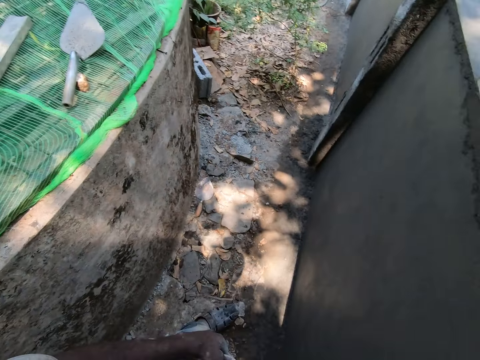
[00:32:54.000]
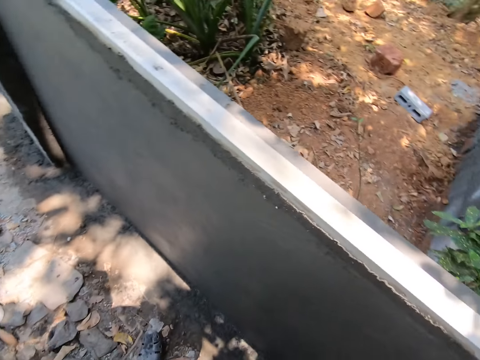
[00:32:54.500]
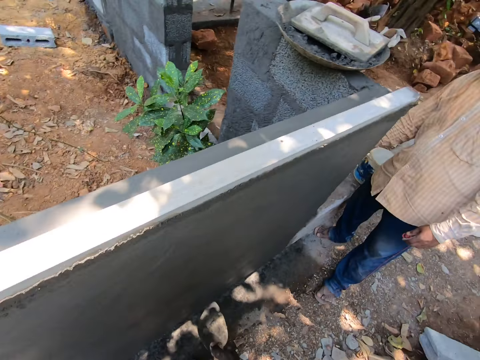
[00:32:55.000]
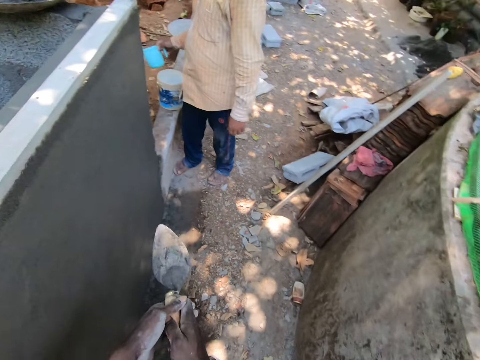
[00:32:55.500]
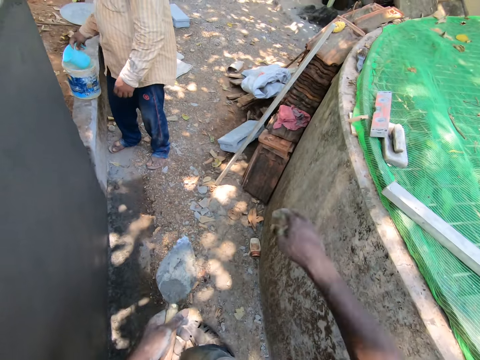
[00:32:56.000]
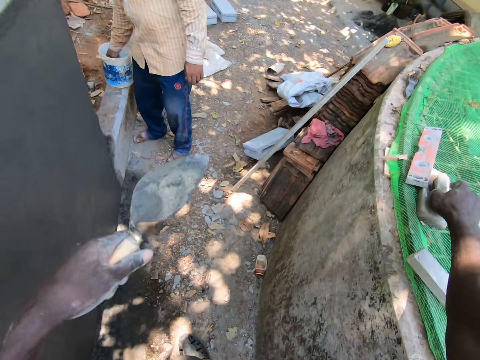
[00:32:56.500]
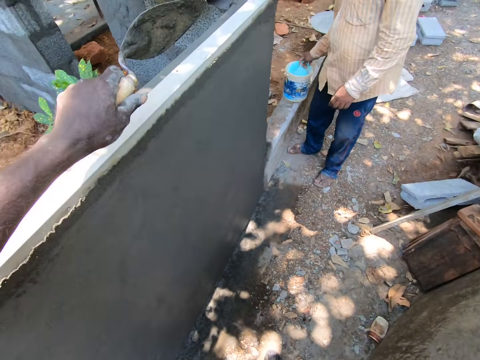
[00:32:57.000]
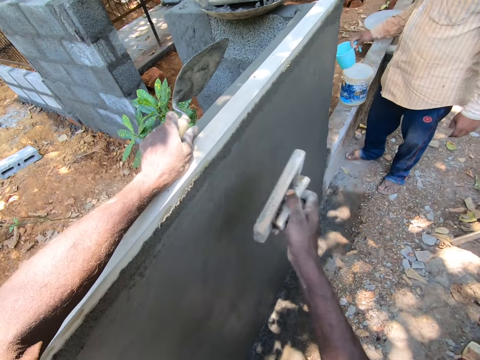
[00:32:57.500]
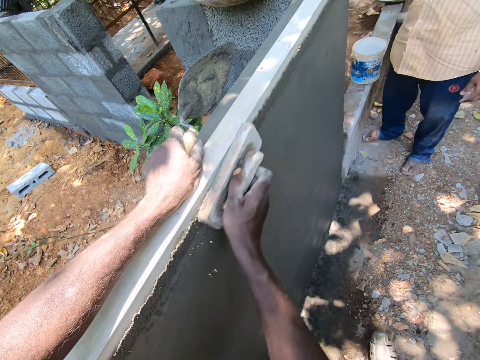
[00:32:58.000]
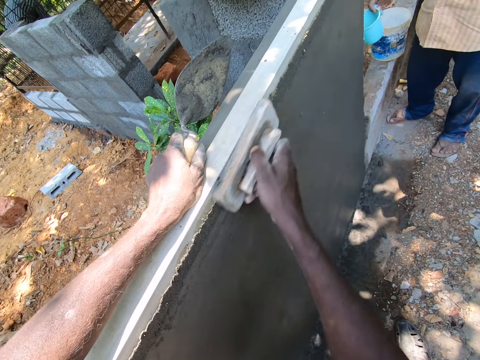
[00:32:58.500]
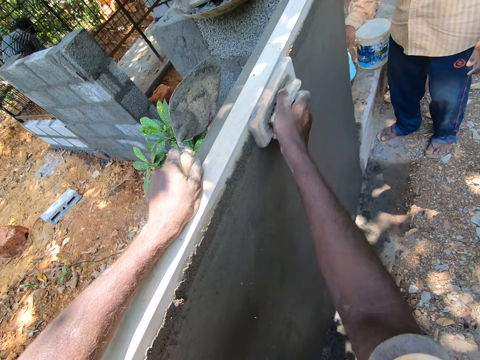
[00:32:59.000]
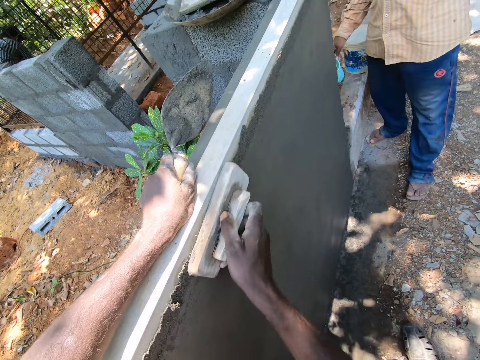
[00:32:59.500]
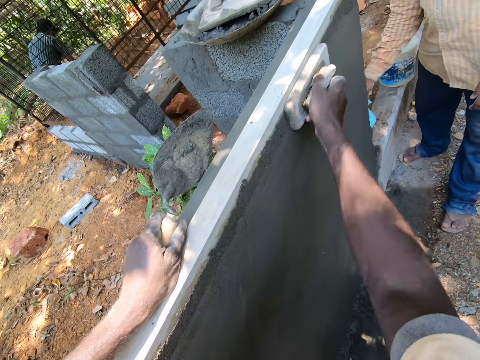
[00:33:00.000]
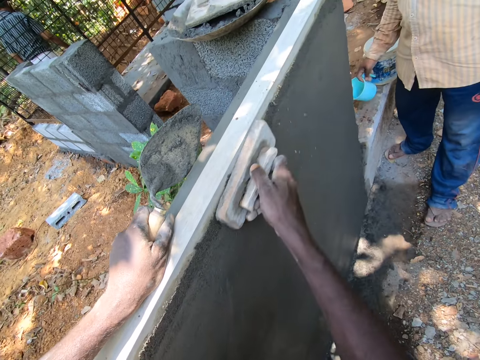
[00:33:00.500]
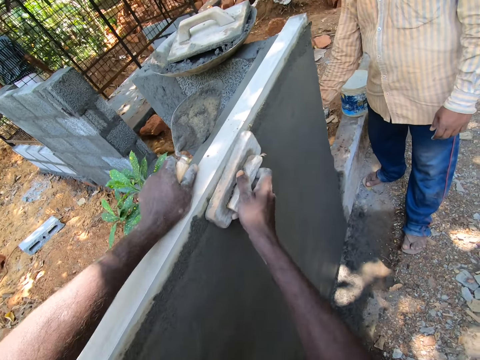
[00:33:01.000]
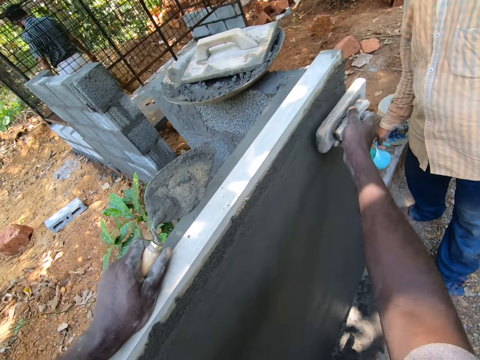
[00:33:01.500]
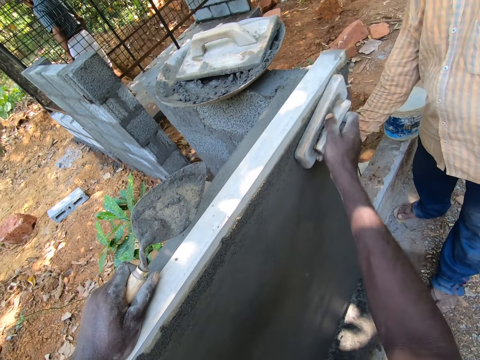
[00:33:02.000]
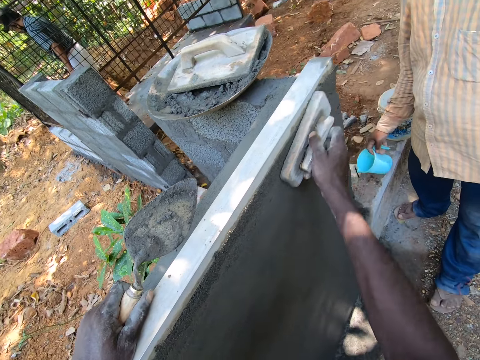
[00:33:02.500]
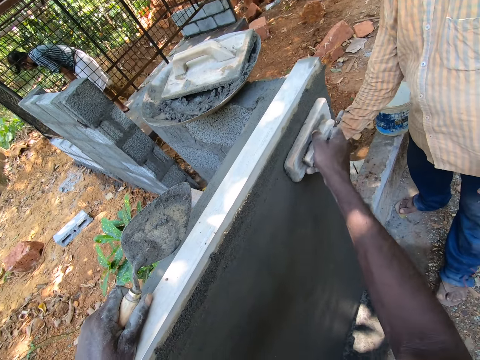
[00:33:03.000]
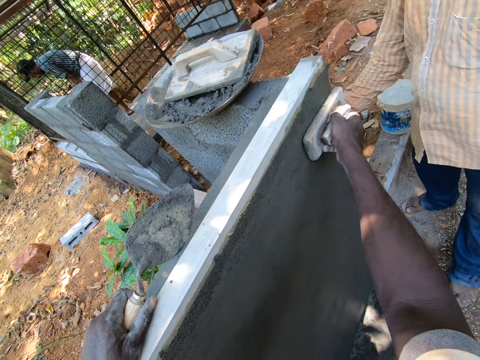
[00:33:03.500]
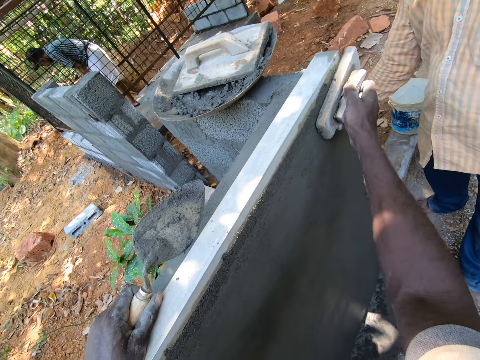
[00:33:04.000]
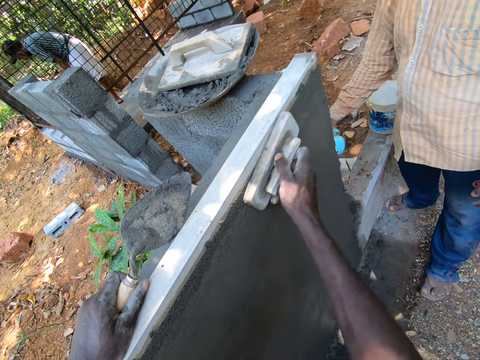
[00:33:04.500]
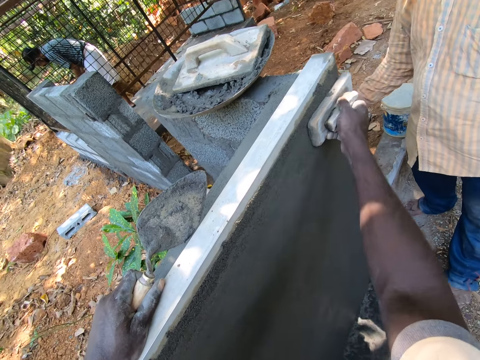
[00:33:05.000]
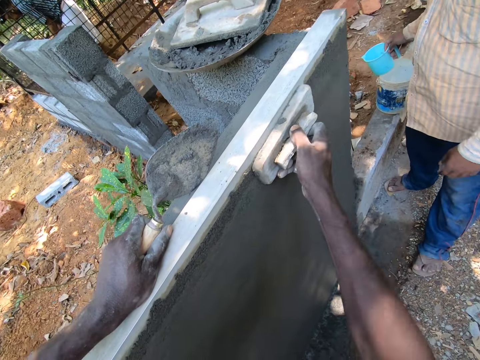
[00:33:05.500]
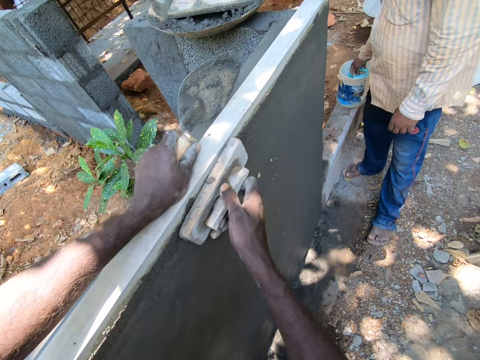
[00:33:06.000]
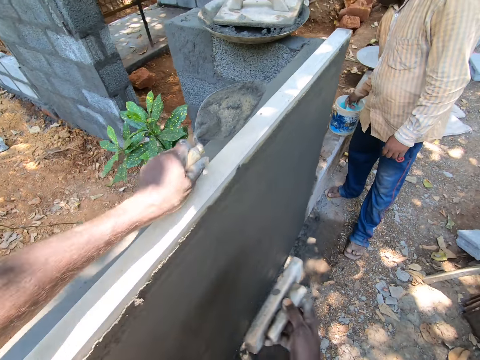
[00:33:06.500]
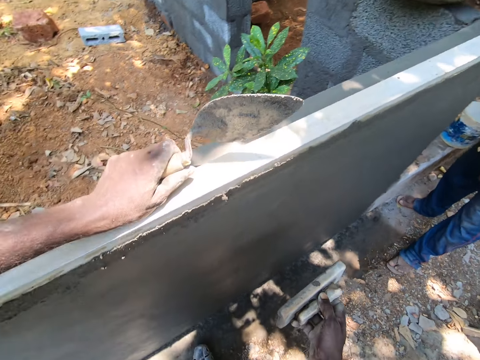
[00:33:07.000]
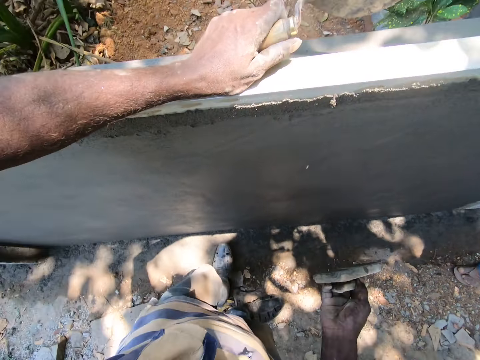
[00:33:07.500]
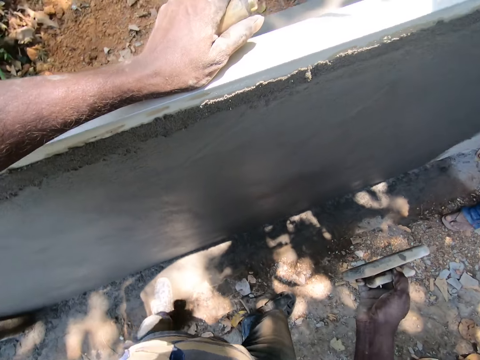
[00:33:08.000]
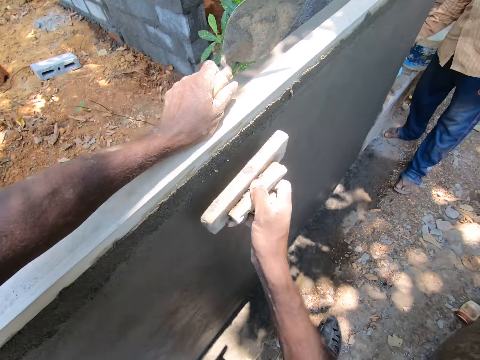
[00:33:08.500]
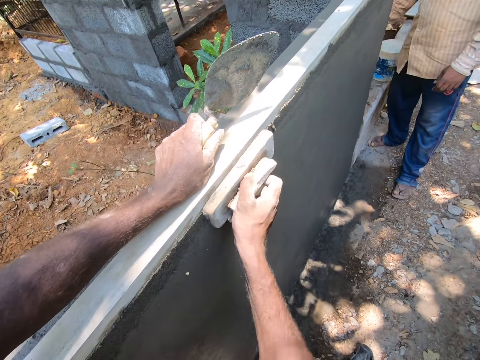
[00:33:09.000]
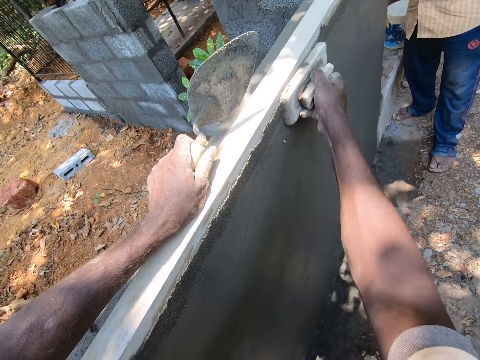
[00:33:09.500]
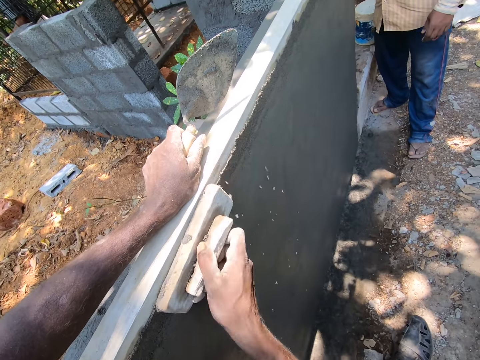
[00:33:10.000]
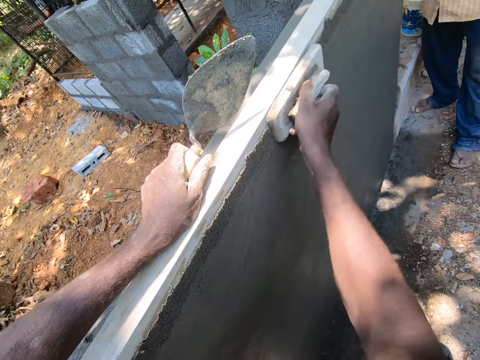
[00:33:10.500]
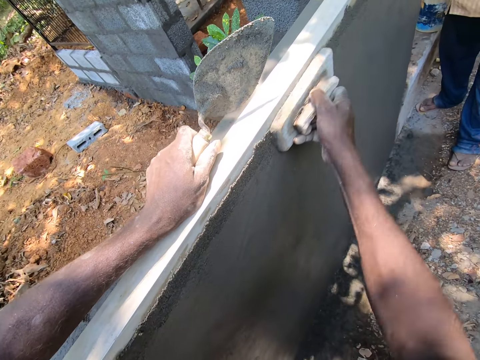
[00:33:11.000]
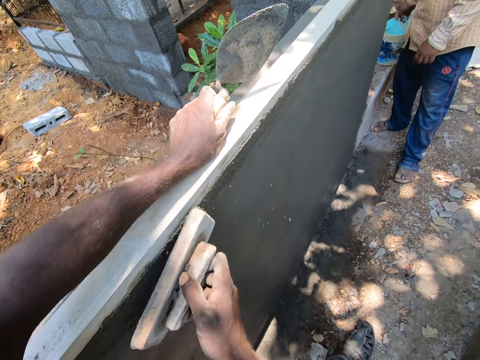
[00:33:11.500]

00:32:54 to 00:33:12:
The camera wearer moves around. They take a wooden float and smoothen the wall with the wooden float. A man pours water on the wall. The camera wearer smoothens the wall with the wooden float. The man fetches water with a jug. The camera wearer moves around and smoothens the wall with the wooden float. The man pours water on the wall.

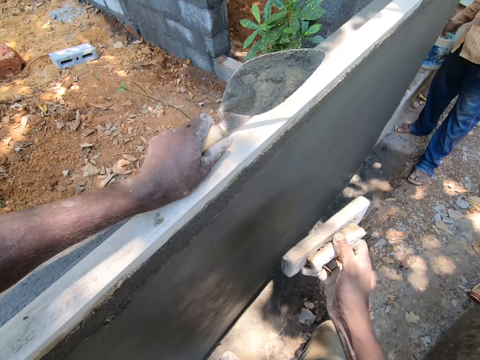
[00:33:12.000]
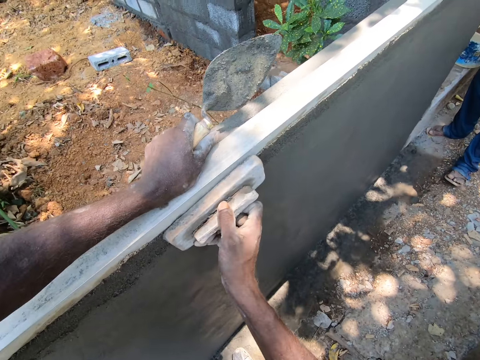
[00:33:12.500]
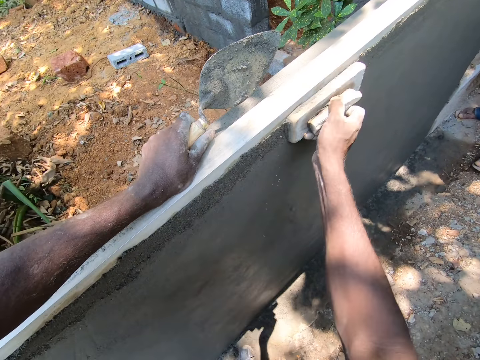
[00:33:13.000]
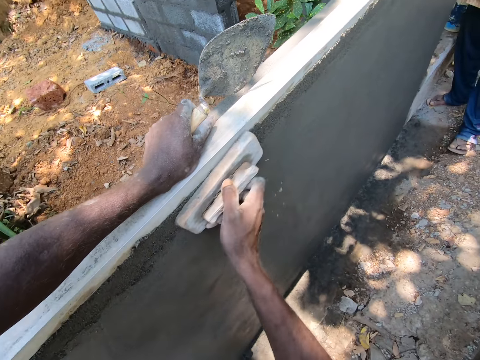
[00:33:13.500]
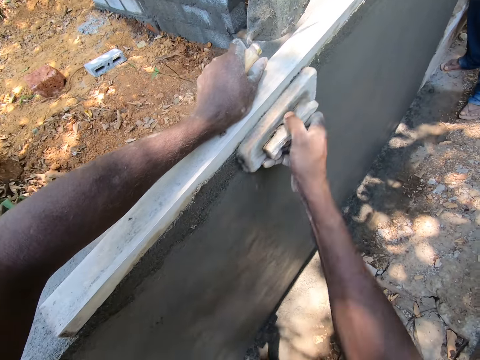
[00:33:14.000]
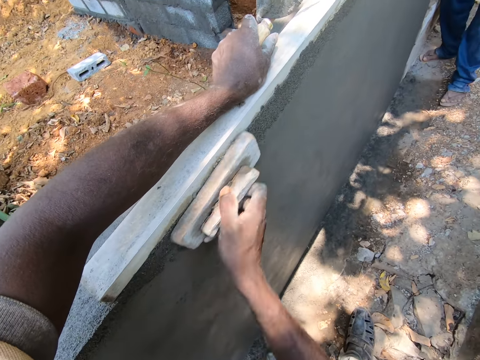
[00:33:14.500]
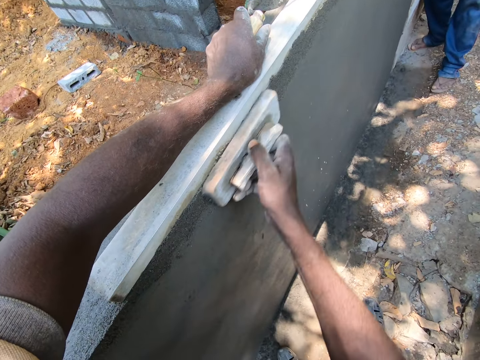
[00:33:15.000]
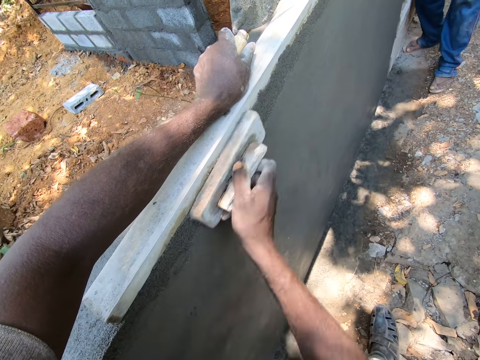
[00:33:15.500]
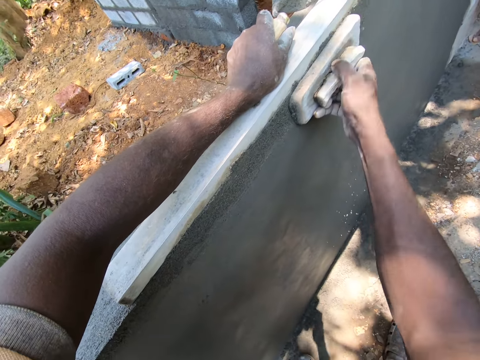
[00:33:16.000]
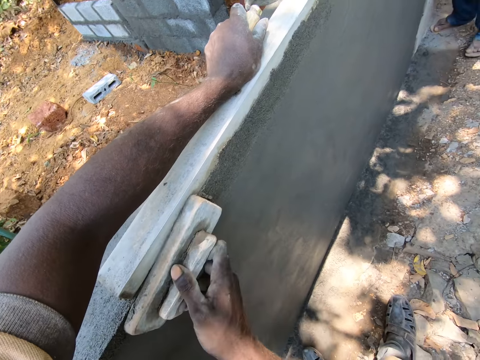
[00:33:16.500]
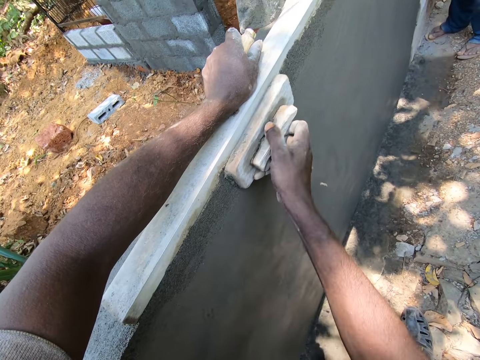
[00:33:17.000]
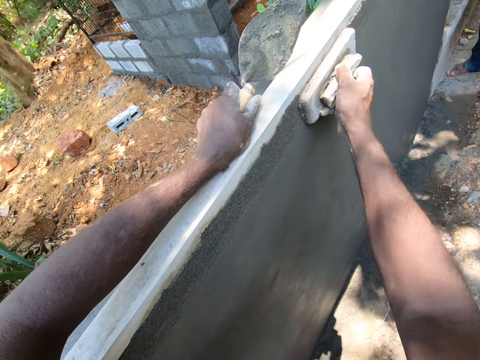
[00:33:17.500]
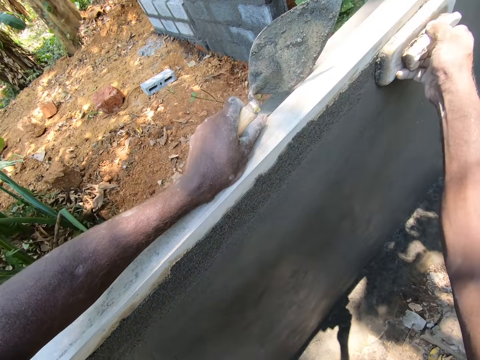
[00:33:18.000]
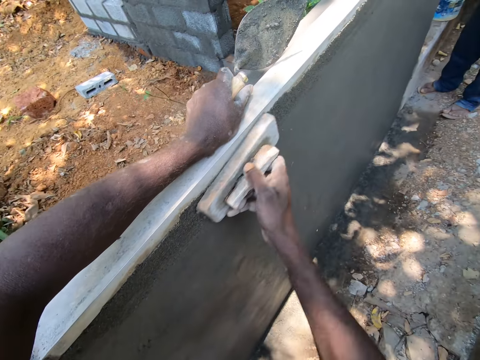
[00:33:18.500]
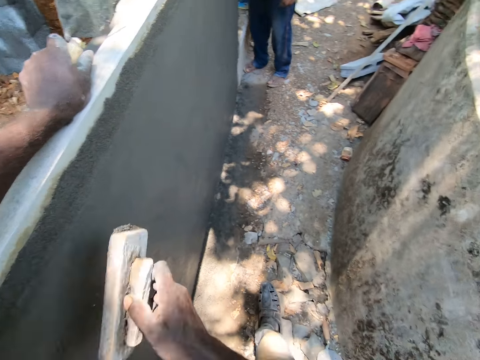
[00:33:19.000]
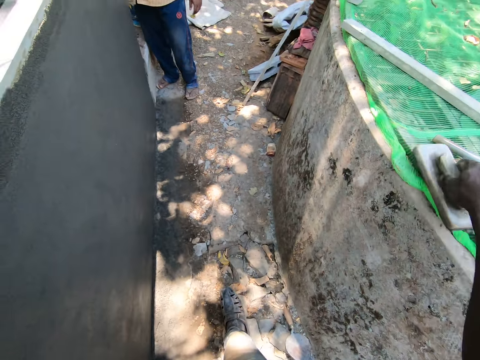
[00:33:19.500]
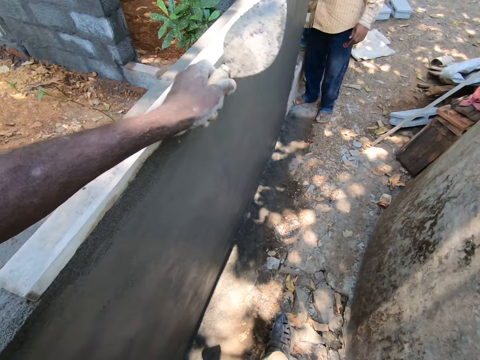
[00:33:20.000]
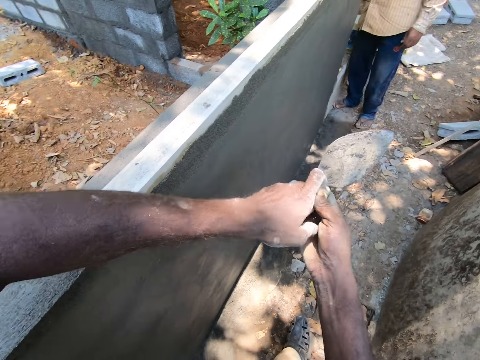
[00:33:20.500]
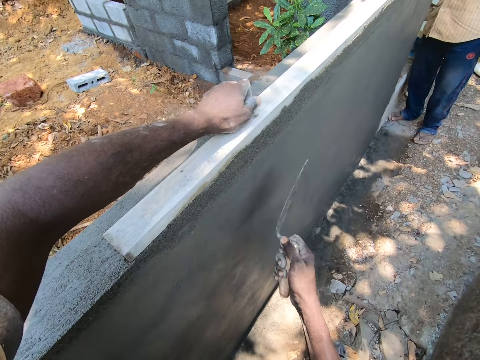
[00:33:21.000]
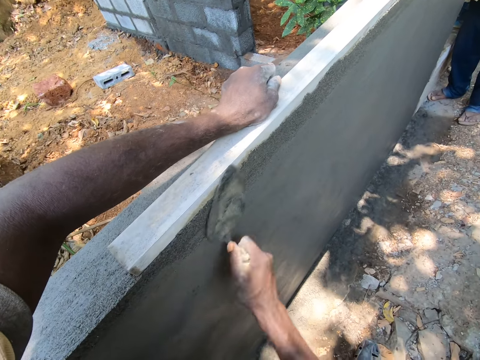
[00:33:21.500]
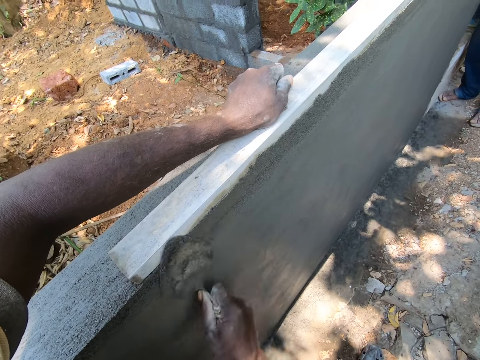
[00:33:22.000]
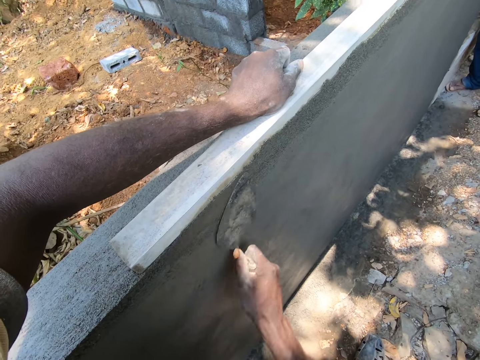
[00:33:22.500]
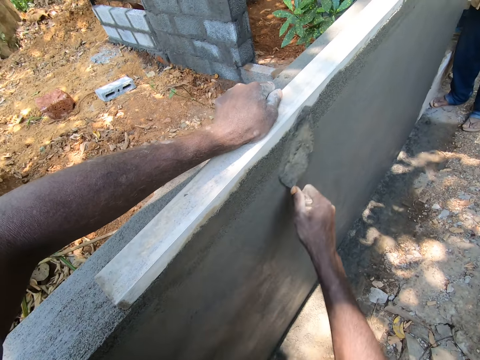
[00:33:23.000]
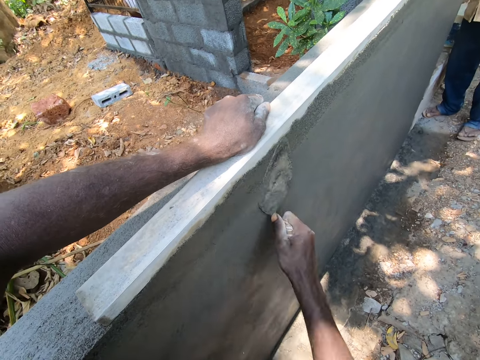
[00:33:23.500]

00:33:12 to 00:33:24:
The camera wearer puts the wooden float on the wall. He takes the gauging trowel from the left hand with his right hand. He smoothens the wall with the gauging trowel.
